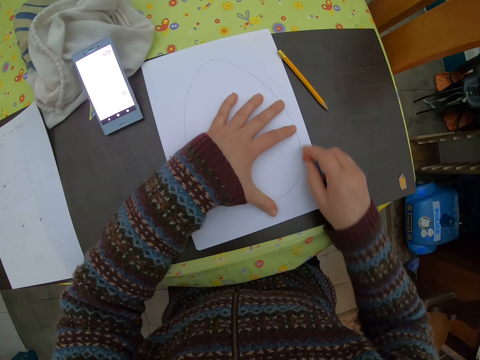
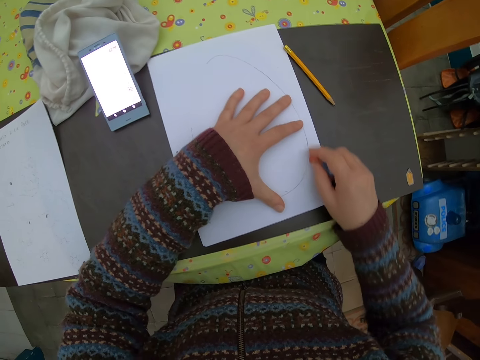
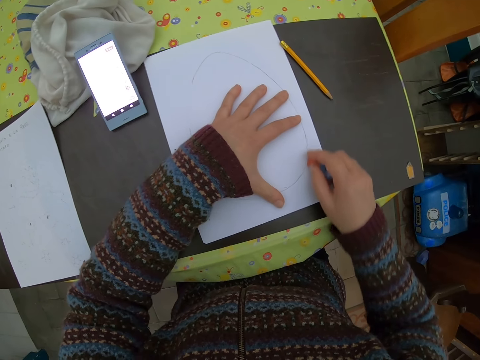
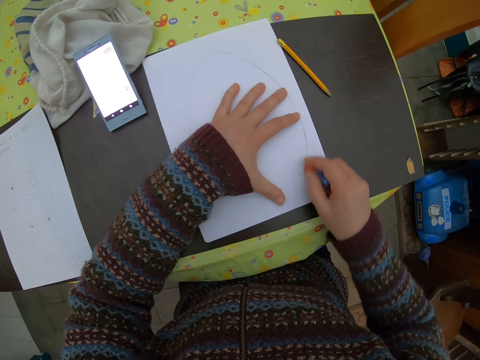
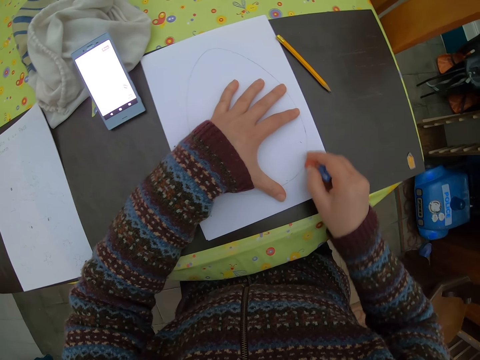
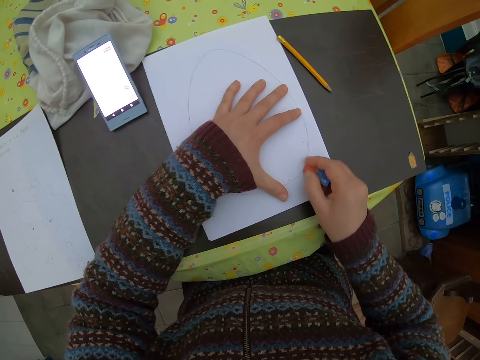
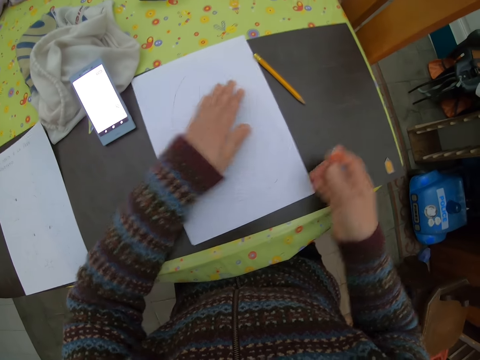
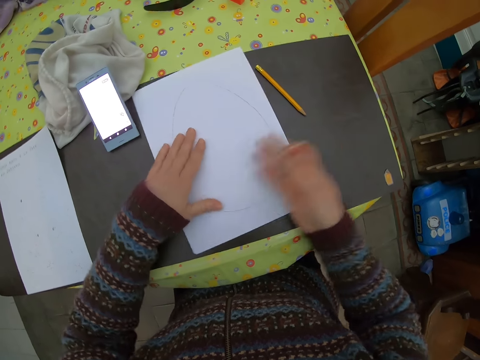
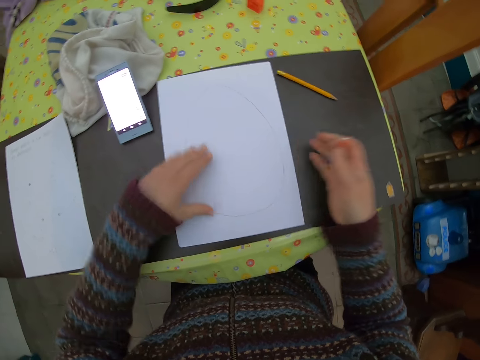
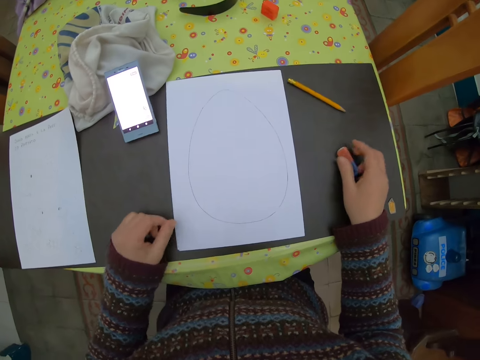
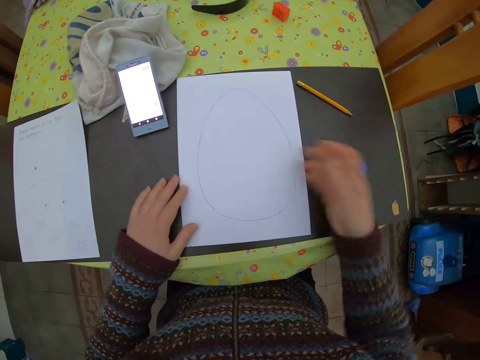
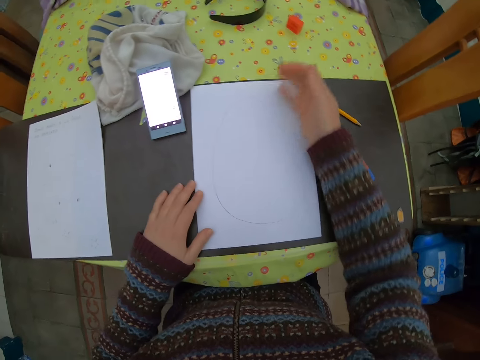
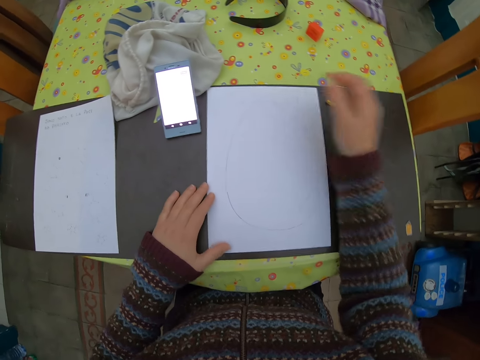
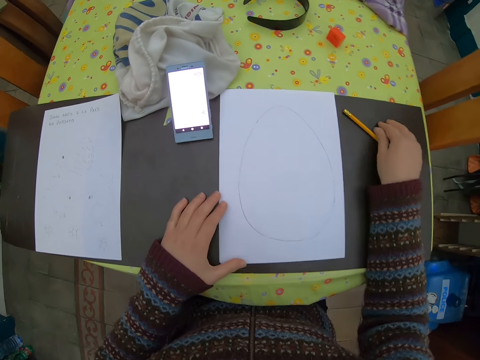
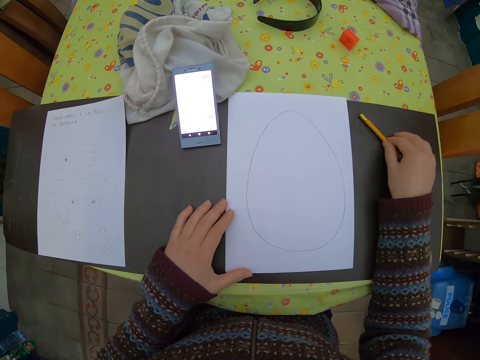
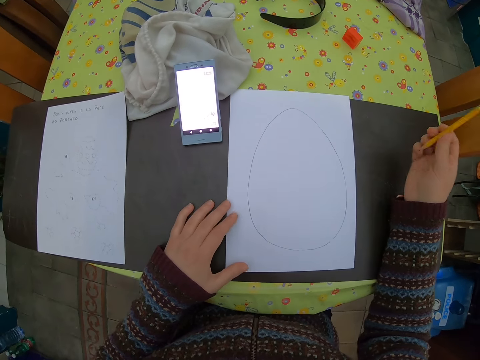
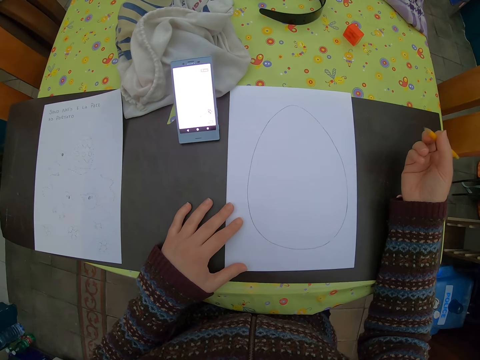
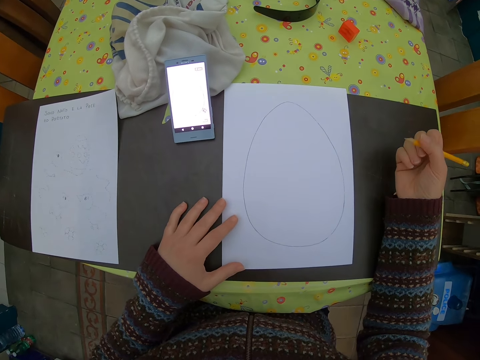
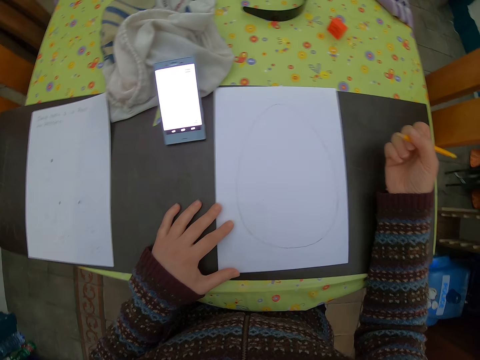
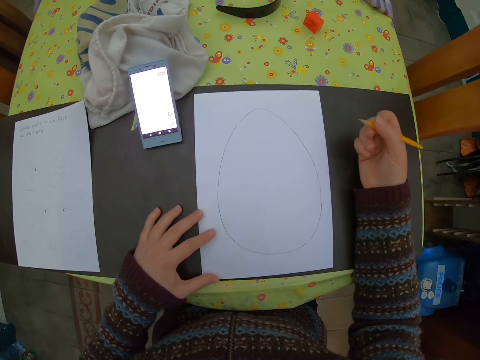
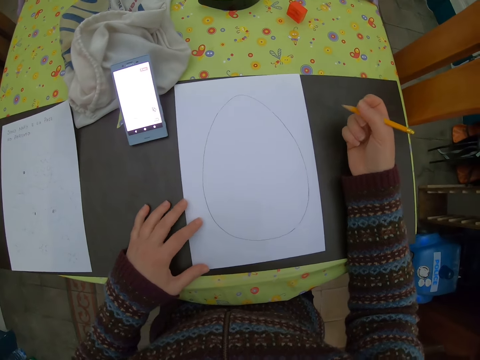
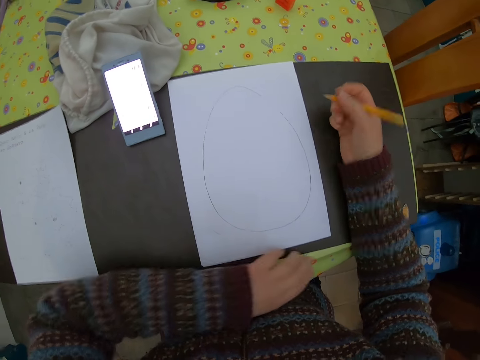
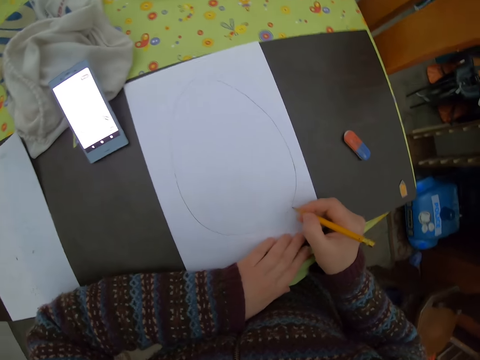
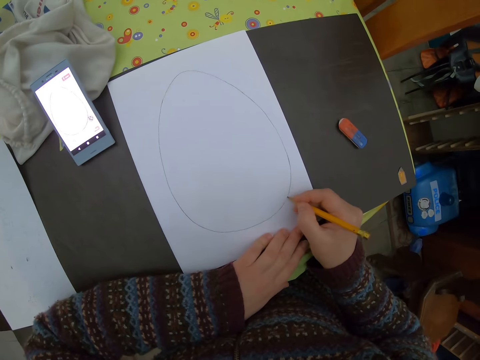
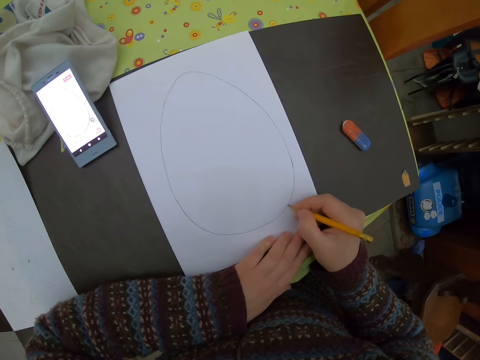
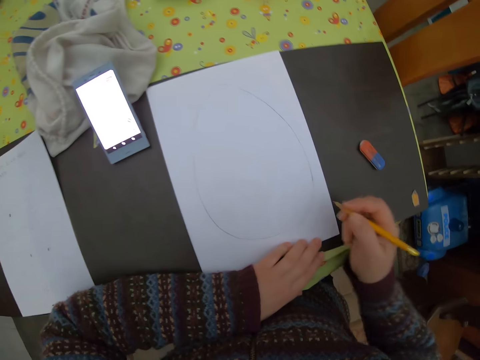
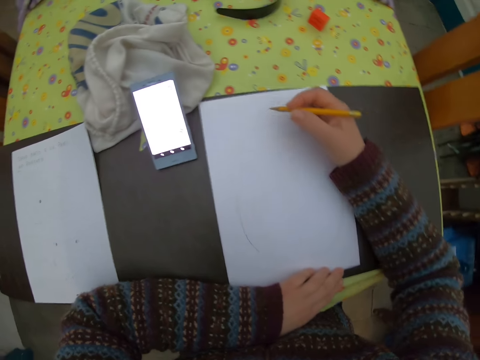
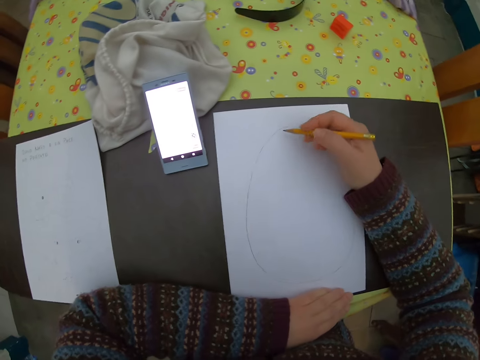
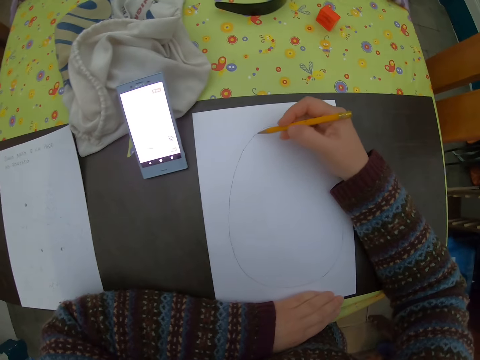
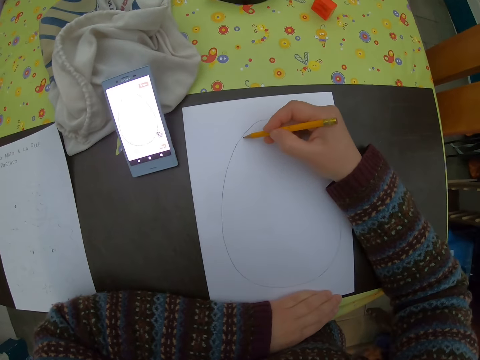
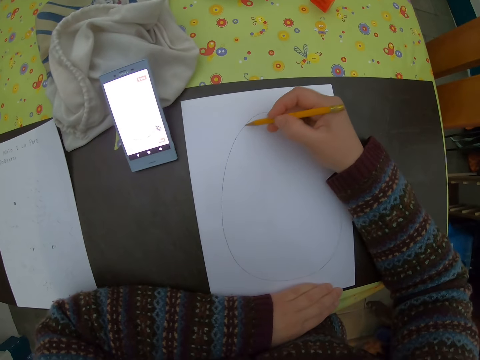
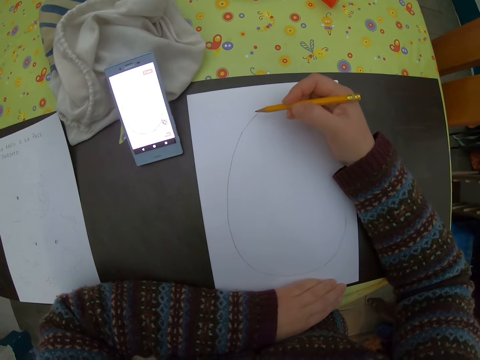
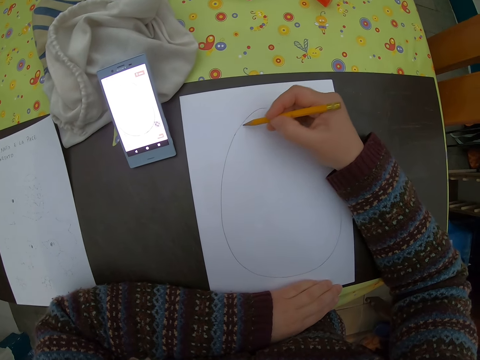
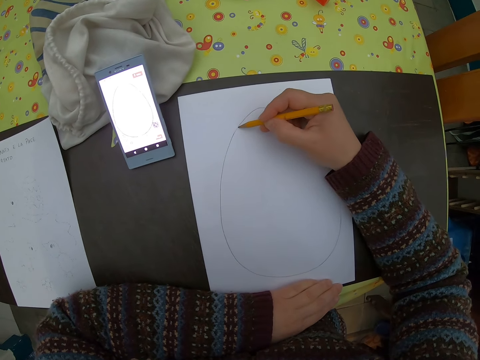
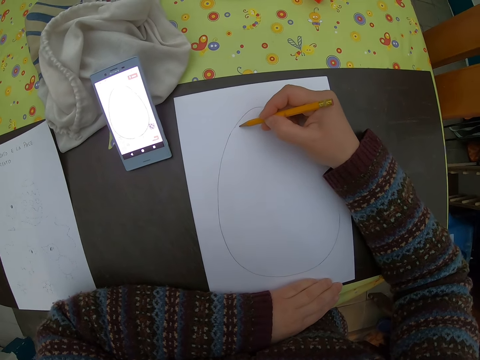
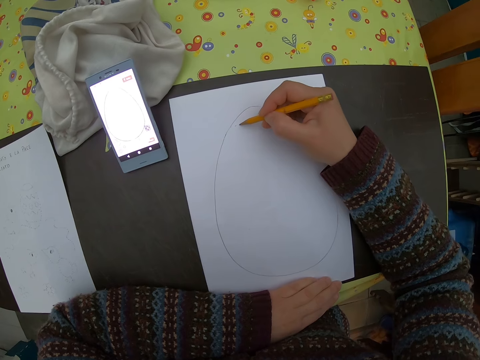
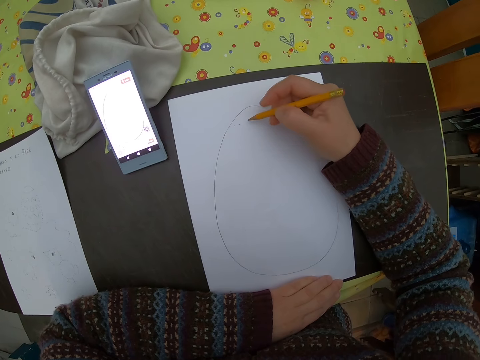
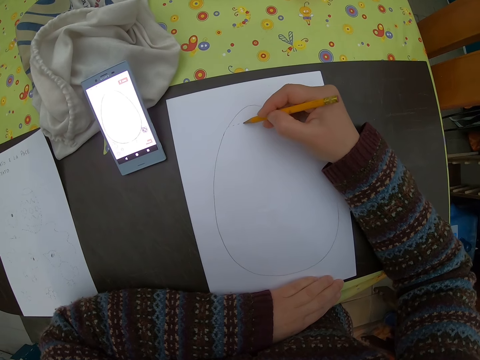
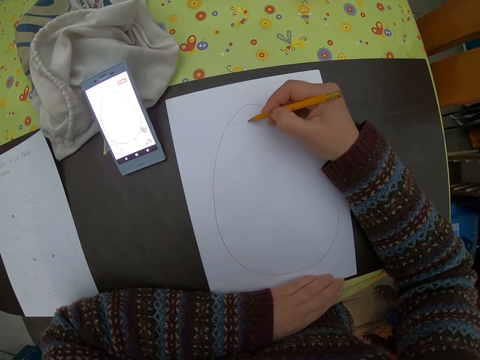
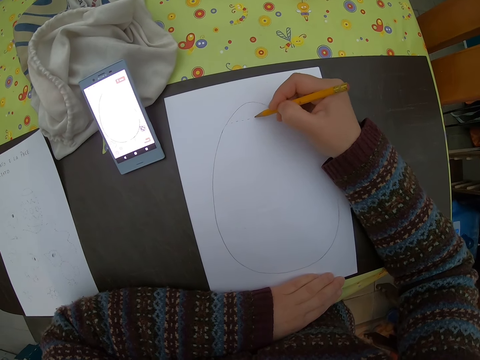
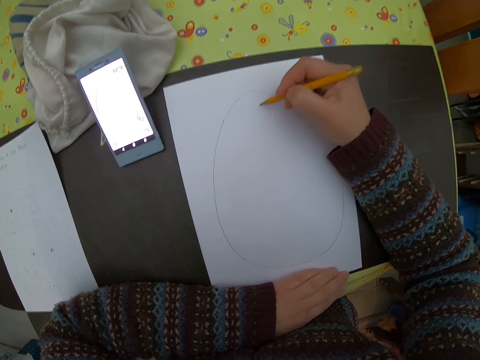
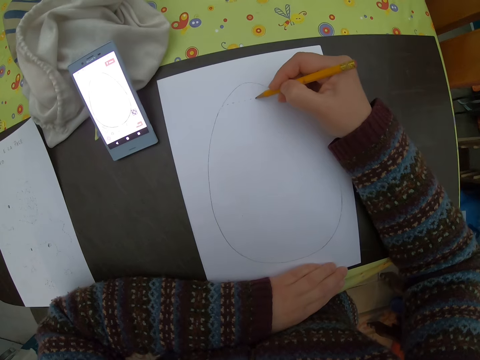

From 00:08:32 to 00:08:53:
The camera wearer cleans images on the paper with the eraser in her right hand. She wipes the drawing paper. She drops the eraser on the table with her right hand. She picks up the pencil on the table with her right hand. She adjusts the paper on the table with her left hand. She draws images on the paper with the pencil in her right hand. She moves the hand.

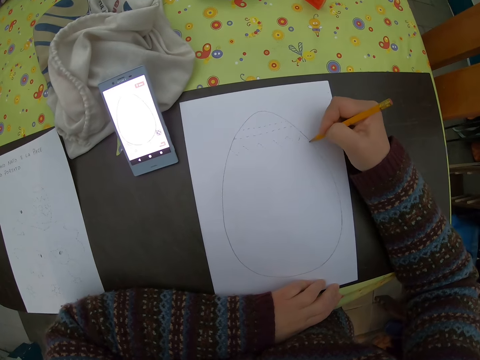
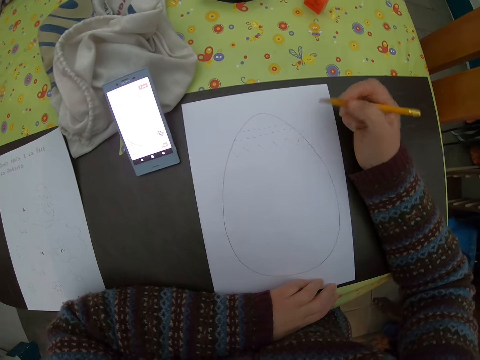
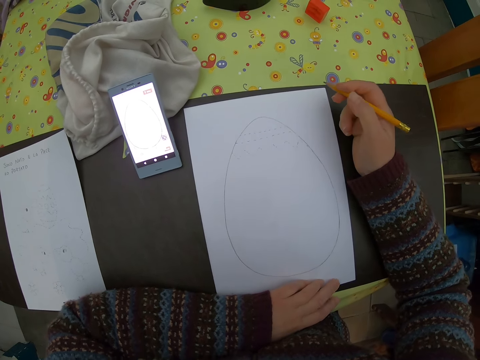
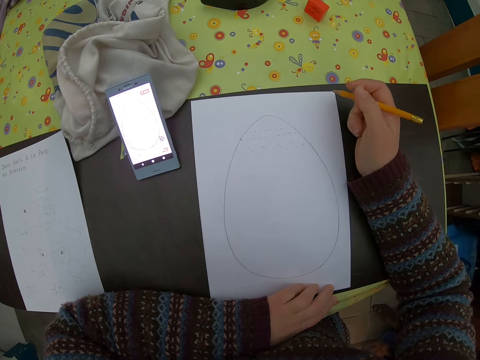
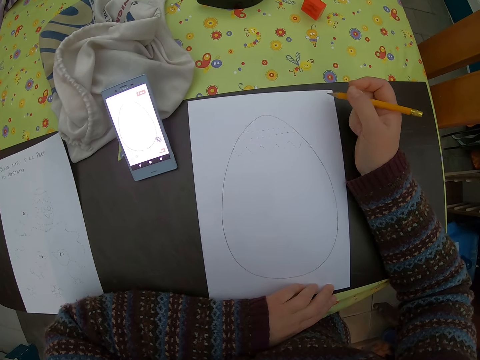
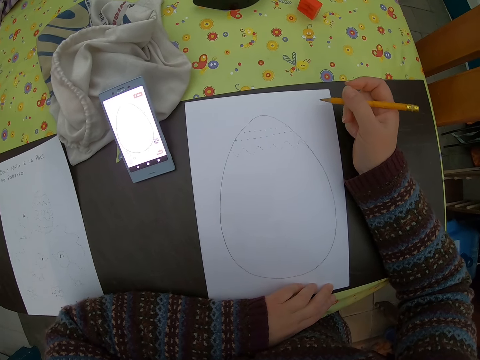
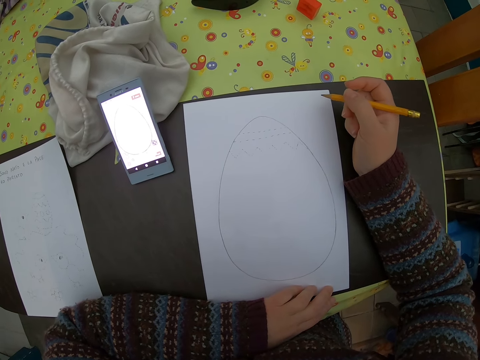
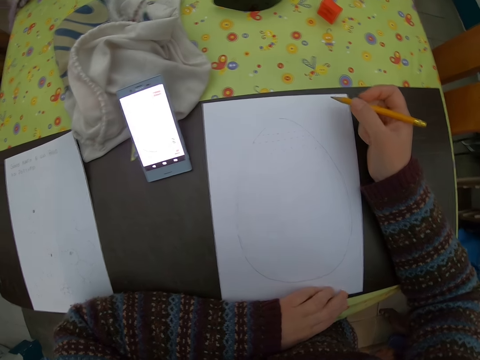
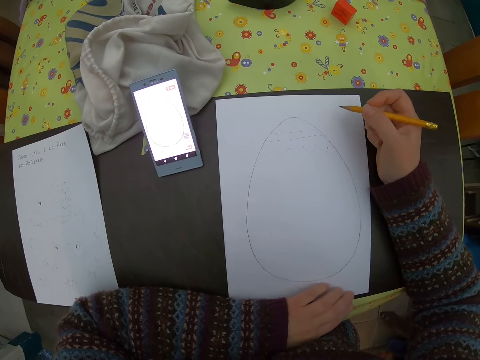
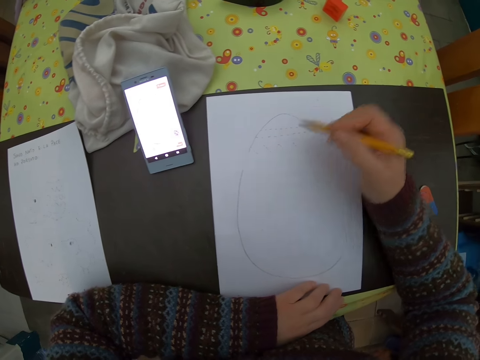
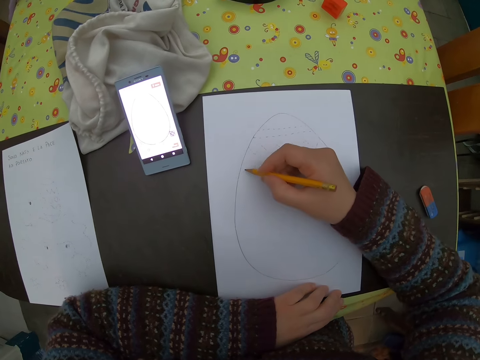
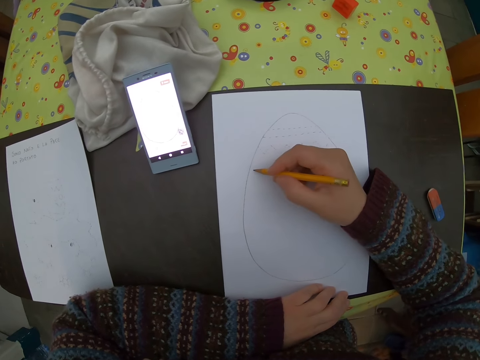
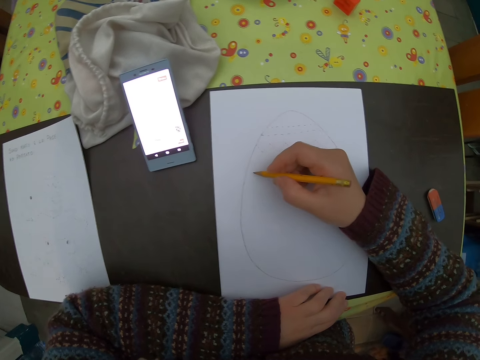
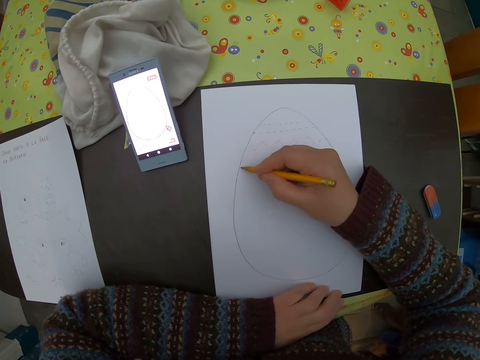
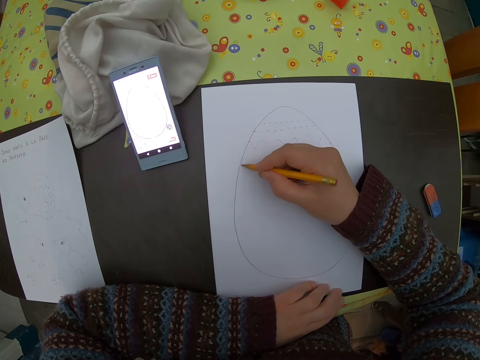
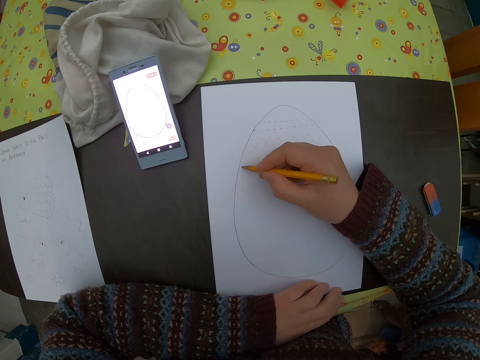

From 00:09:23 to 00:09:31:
The camera wearer moves the hand.
